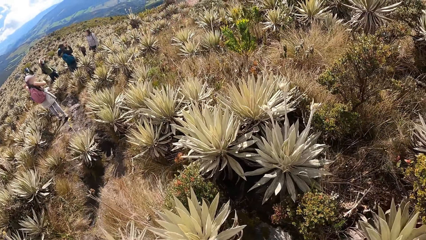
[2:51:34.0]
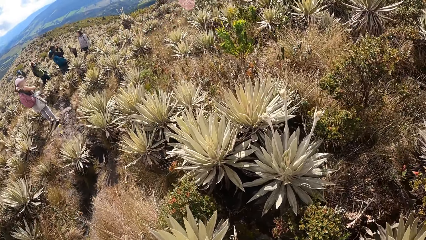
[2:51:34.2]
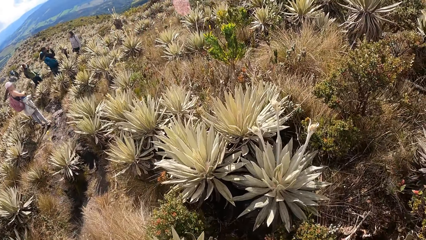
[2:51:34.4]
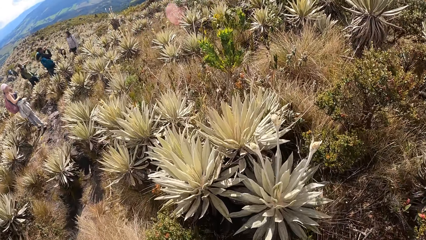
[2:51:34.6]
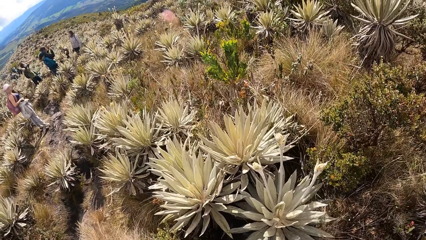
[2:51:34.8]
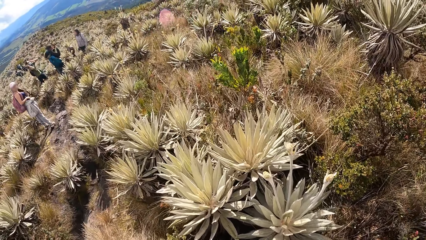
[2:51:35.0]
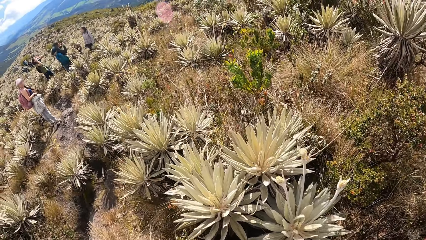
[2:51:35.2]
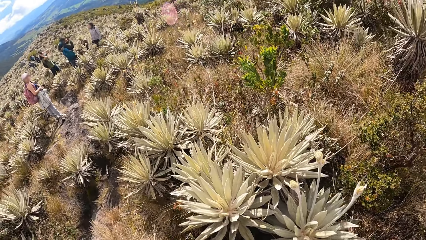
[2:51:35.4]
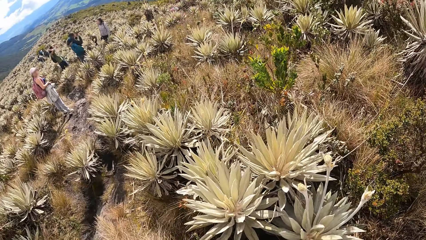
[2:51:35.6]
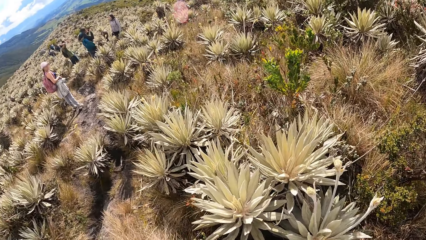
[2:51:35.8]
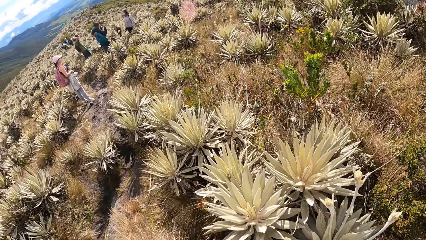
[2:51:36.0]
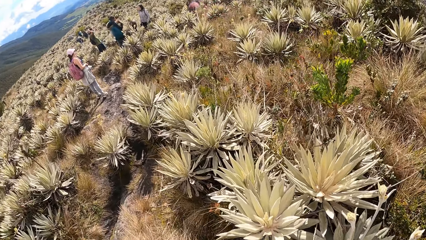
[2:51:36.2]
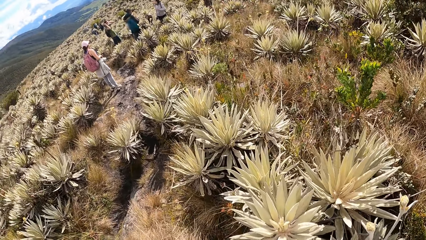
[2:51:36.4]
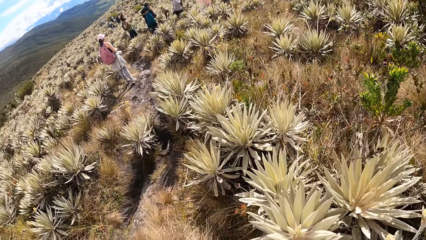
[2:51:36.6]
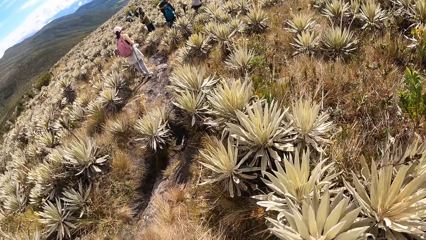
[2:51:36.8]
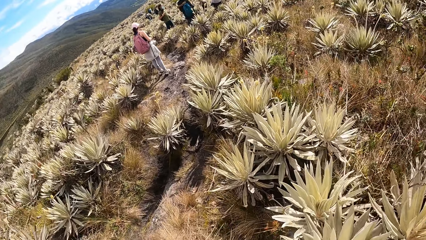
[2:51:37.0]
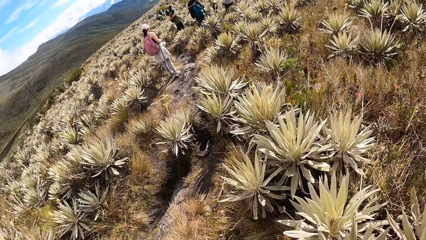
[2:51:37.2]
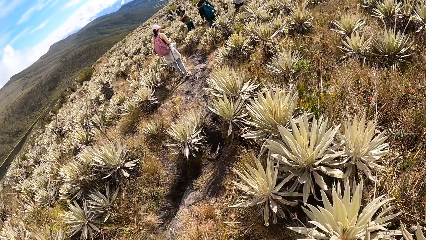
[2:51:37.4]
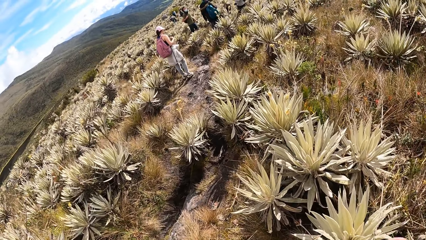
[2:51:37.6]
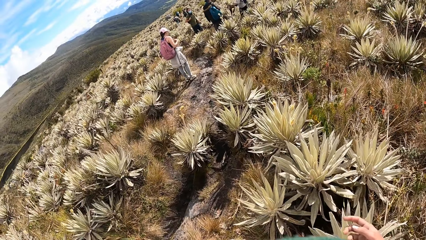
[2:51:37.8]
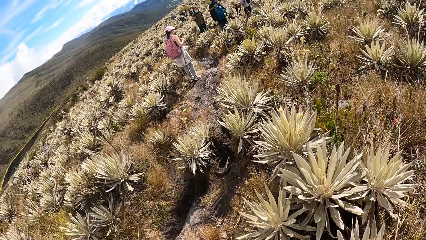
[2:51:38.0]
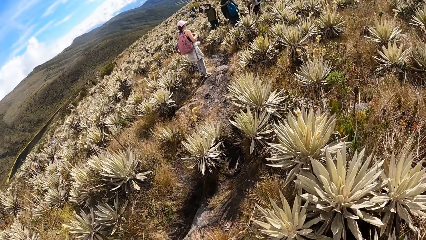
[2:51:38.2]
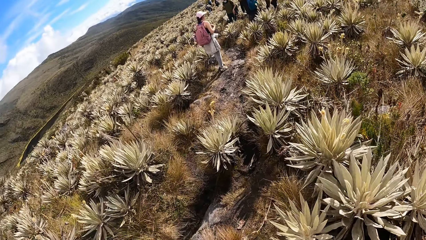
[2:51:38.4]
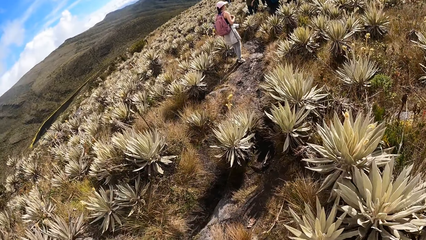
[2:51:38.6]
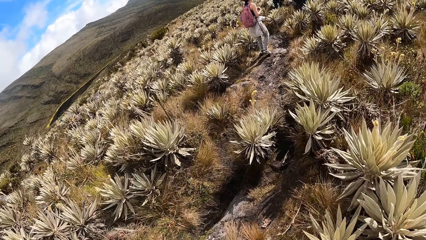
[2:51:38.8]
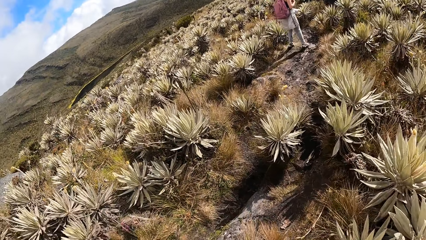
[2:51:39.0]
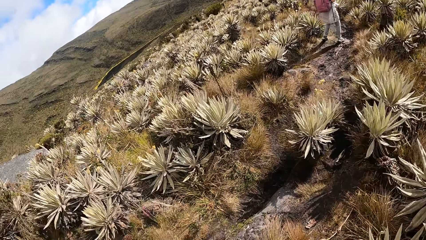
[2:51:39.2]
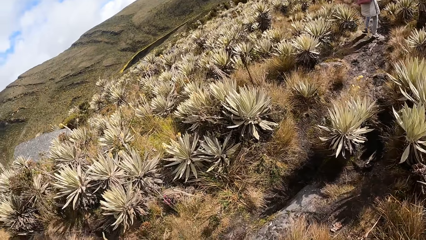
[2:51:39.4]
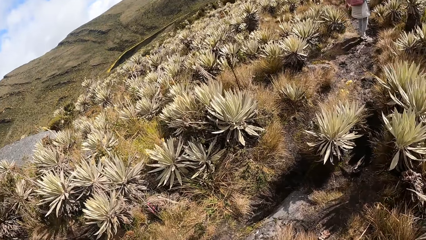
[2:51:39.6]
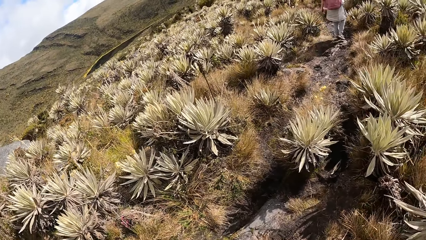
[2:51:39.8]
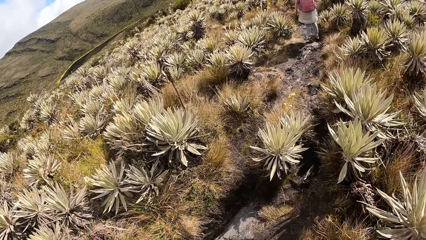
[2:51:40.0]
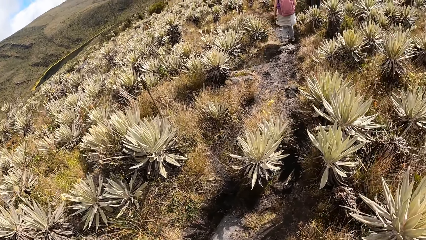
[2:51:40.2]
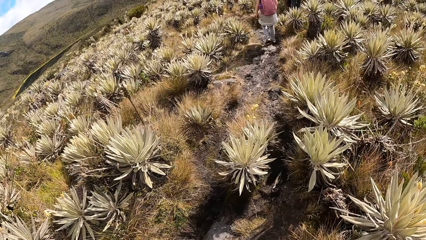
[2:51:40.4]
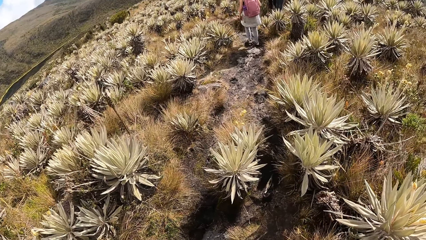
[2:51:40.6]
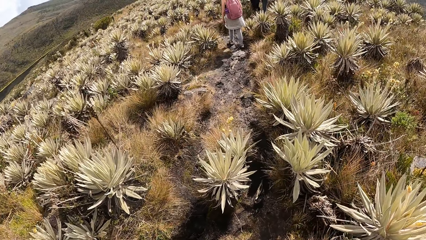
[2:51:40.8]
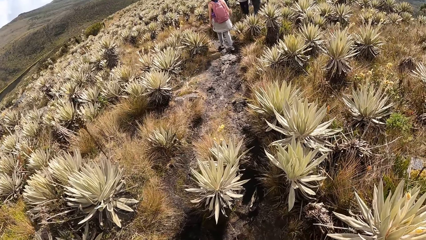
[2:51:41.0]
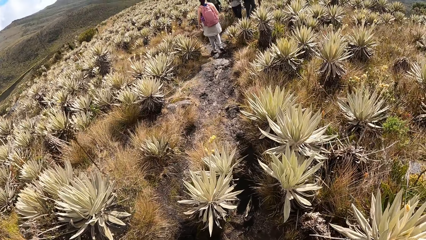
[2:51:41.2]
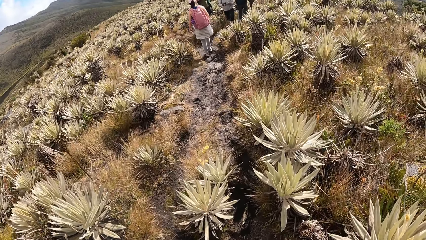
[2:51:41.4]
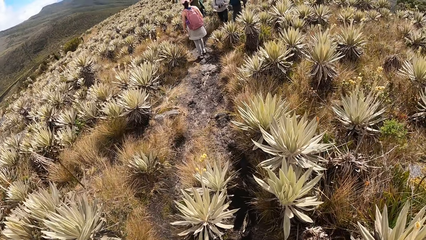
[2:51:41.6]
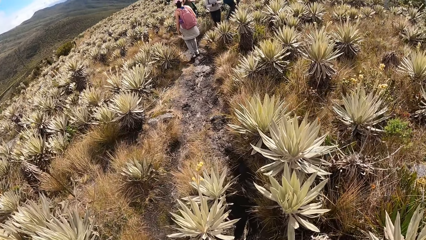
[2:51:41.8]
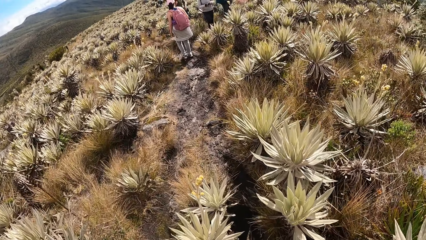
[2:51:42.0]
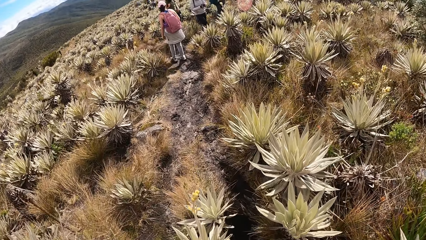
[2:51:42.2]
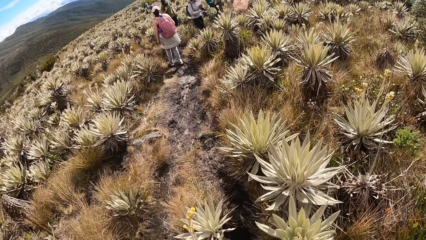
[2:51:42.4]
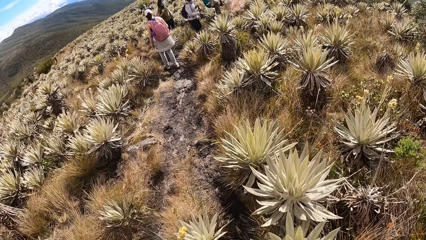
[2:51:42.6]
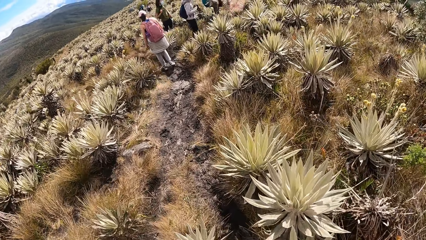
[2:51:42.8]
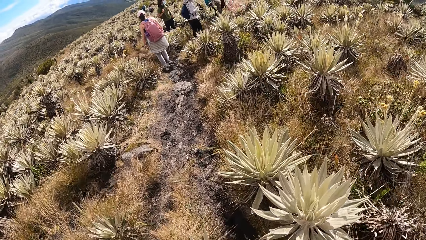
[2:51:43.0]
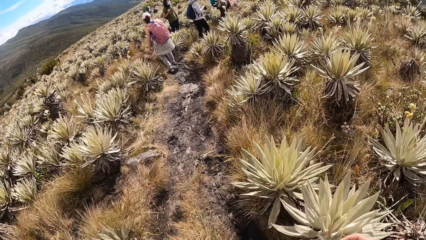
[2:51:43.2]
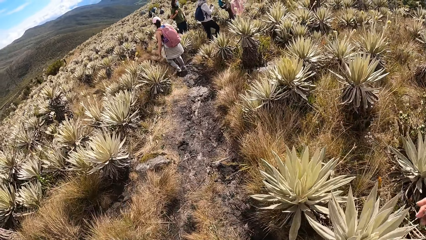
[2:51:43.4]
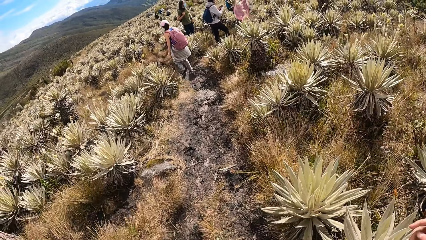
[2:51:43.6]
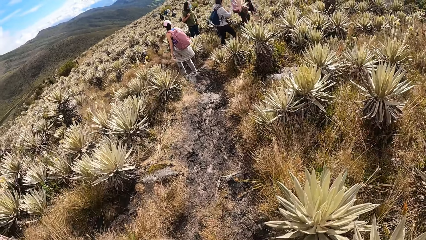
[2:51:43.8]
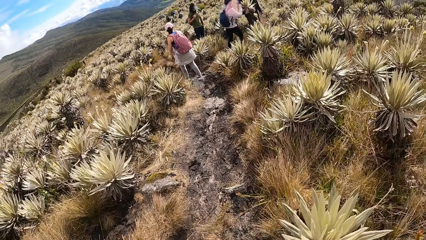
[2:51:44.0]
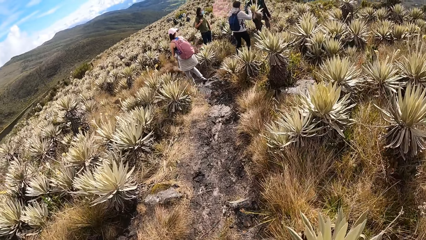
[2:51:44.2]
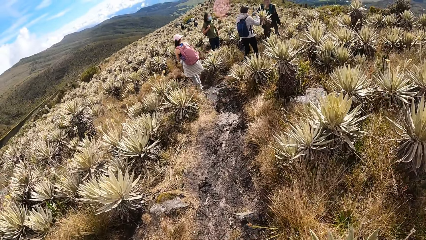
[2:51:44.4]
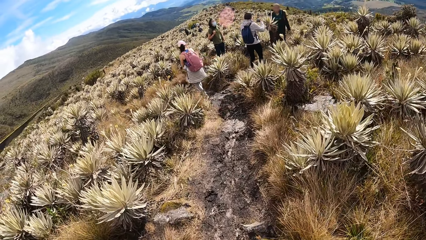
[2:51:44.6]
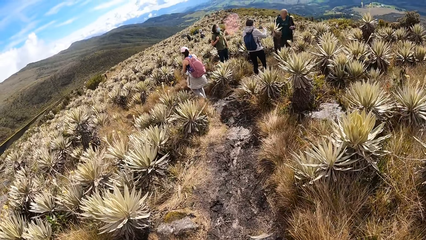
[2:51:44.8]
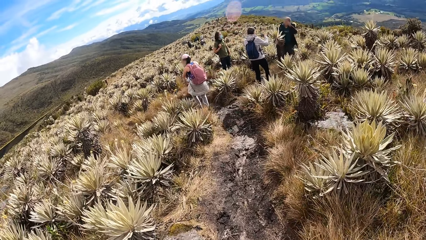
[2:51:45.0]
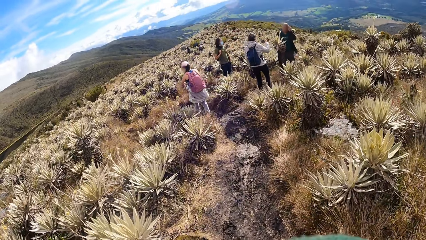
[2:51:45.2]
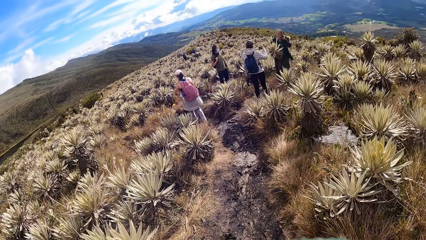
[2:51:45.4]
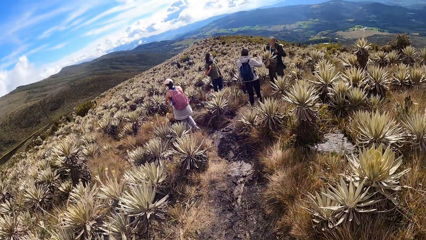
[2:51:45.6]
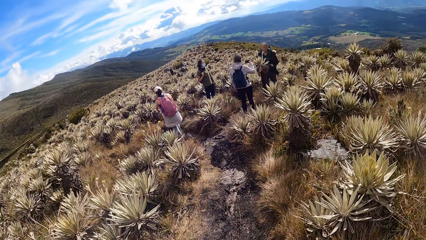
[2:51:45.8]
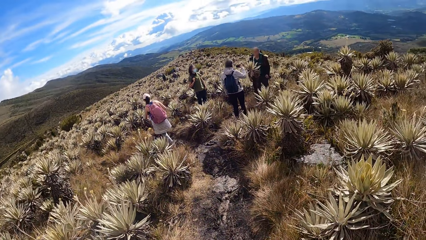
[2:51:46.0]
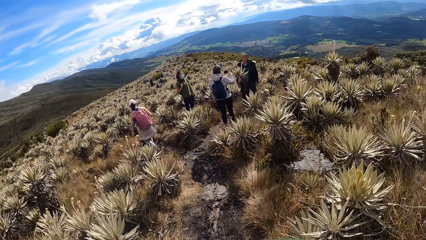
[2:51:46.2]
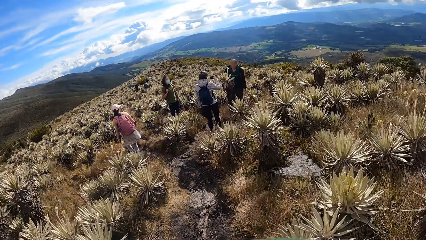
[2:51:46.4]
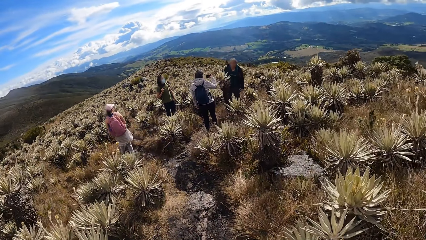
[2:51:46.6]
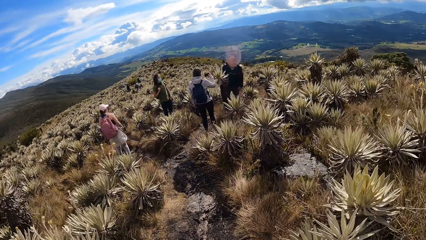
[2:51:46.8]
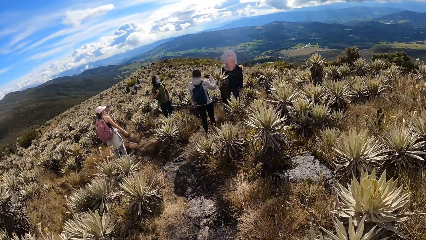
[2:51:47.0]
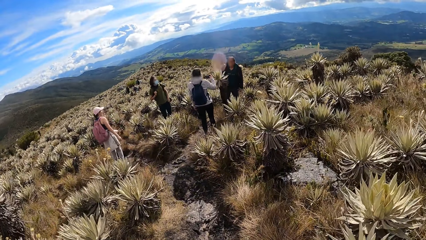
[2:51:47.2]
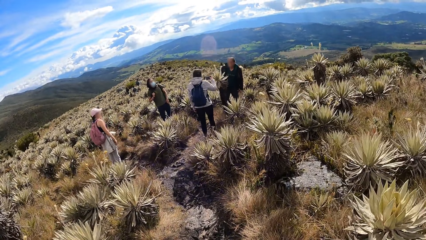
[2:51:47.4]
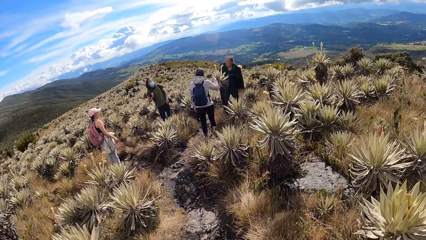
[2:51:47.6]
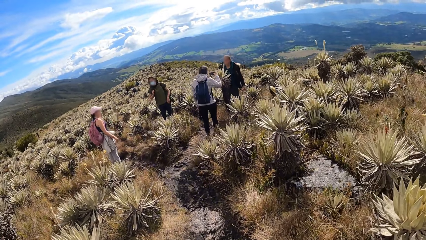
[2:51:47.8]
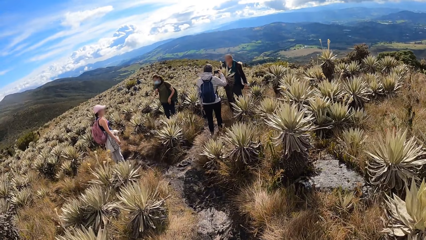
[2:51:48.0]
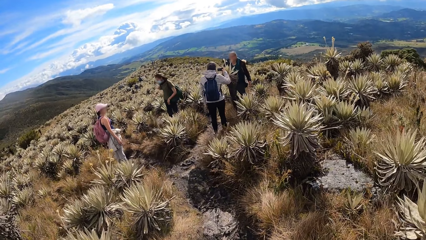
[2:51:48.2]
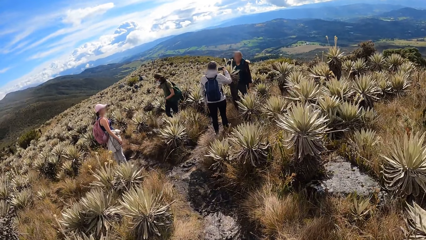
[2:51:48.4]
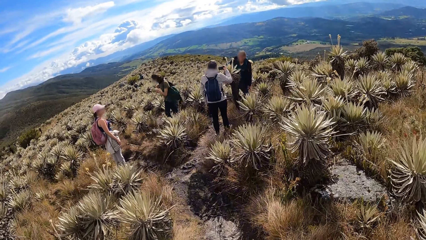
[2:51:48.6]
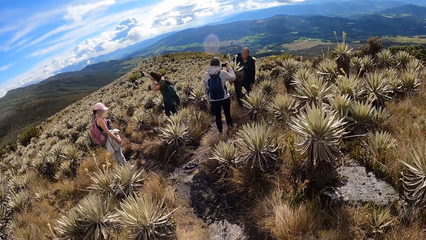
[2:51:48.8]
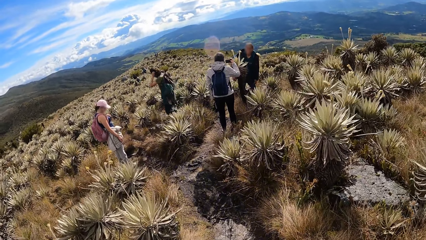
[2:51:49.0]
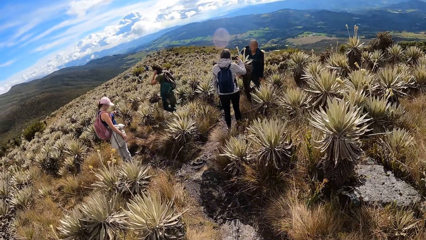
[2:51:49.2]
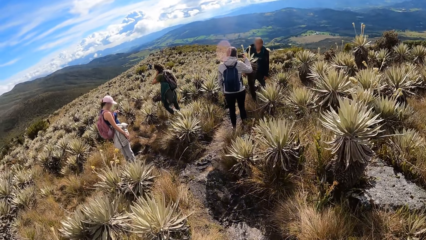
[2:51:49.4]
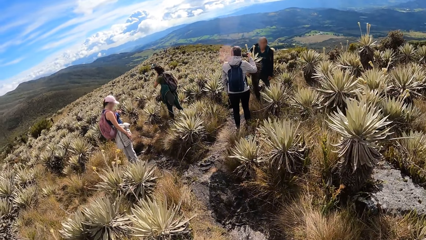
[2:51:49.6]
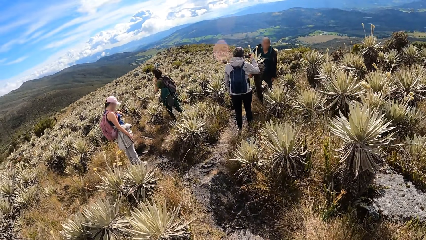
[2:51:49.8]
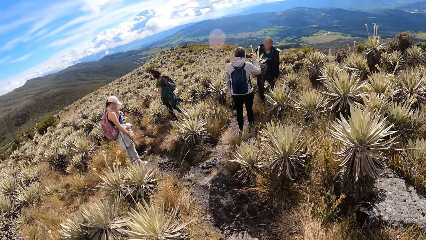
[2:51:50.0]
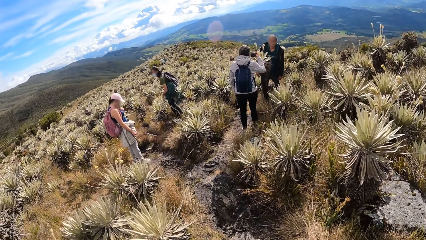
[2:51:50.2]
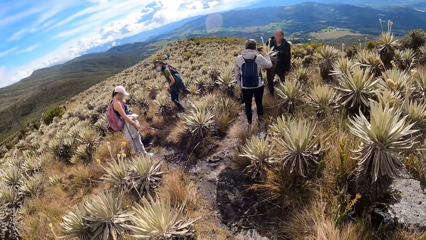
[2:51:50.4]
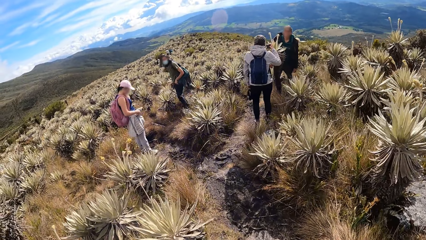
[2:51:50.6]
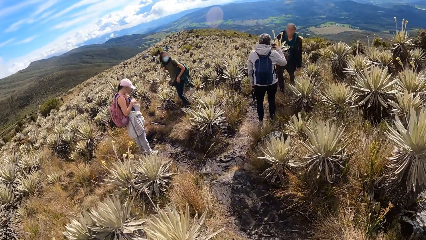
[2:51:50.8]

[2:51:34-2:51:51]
A woman, another woman, a man and another man look around the desert. The camera wearer looks around. The two women and the two men stand on the desert. One woman aligns the hair with the left hand. One man takes the phone. The other man moves hair with the left hand.
